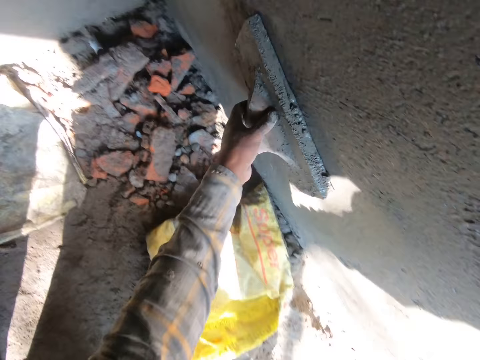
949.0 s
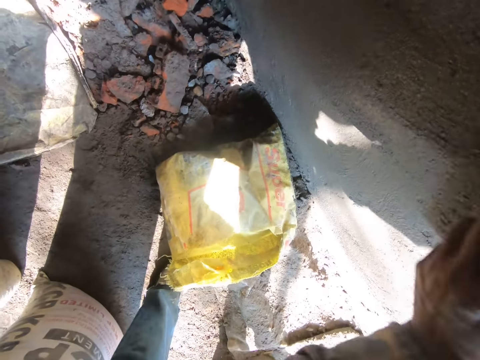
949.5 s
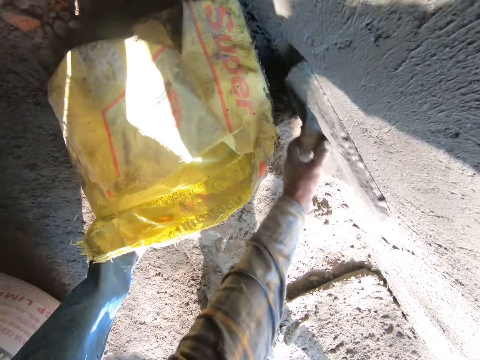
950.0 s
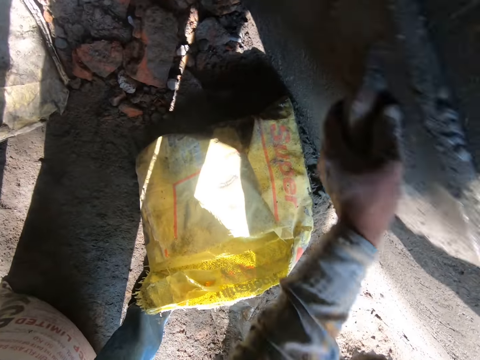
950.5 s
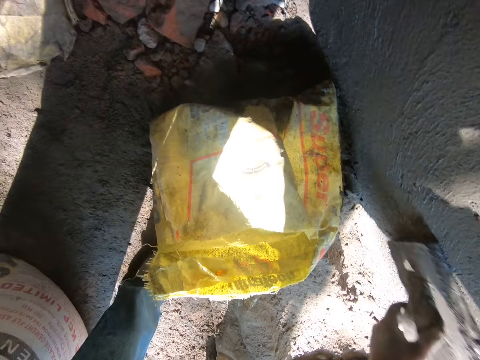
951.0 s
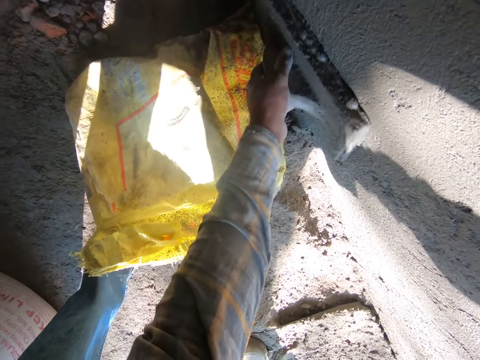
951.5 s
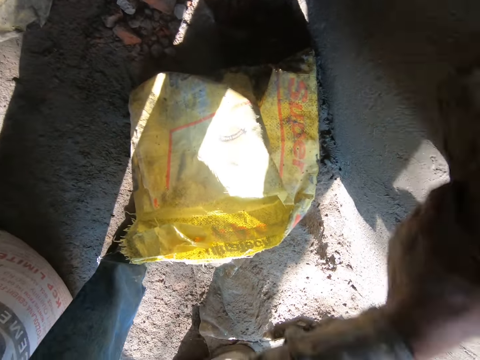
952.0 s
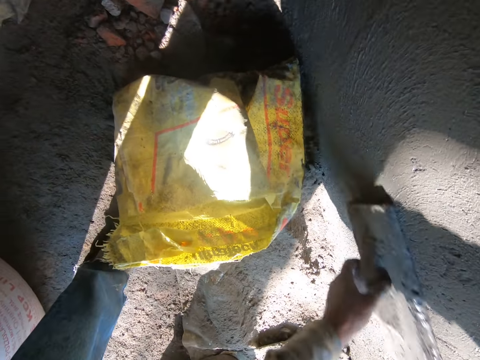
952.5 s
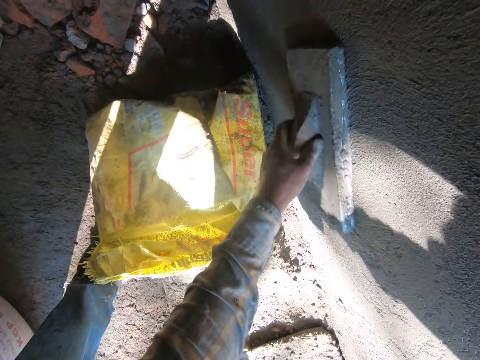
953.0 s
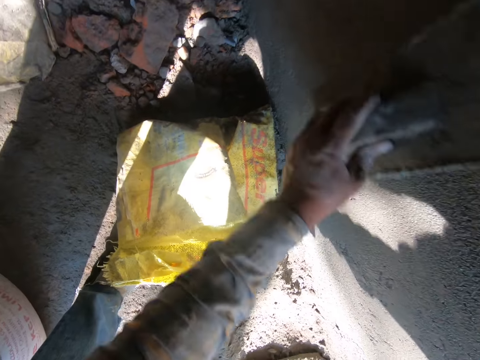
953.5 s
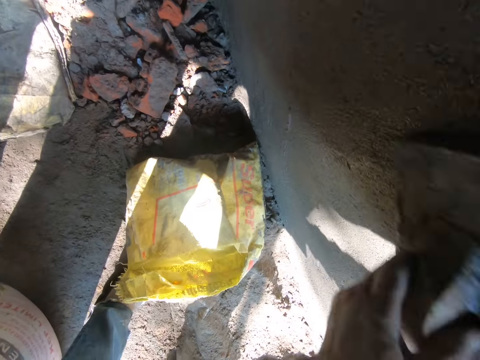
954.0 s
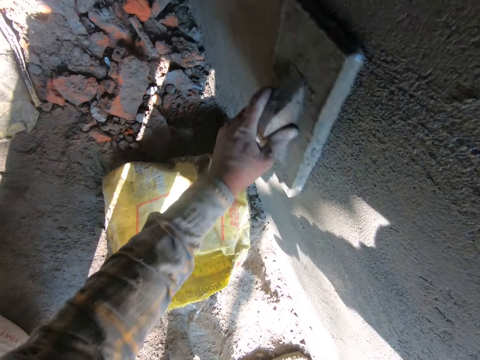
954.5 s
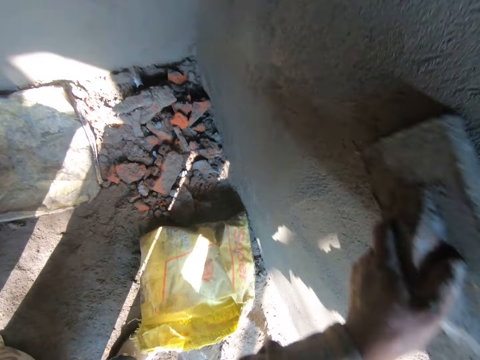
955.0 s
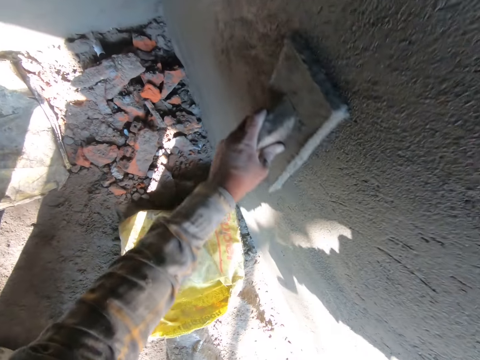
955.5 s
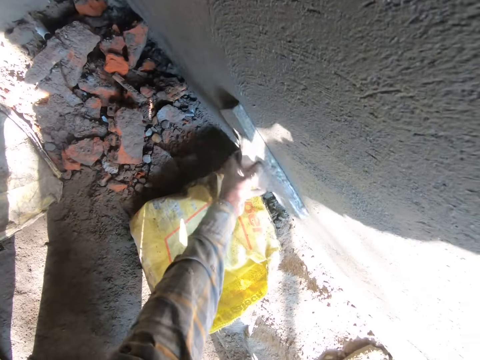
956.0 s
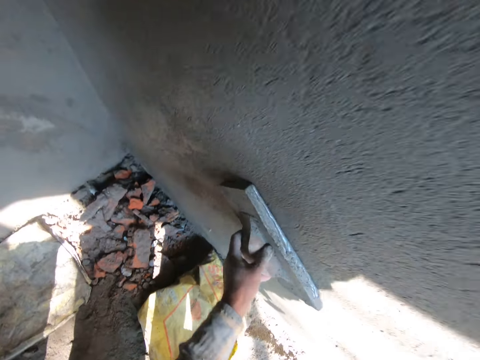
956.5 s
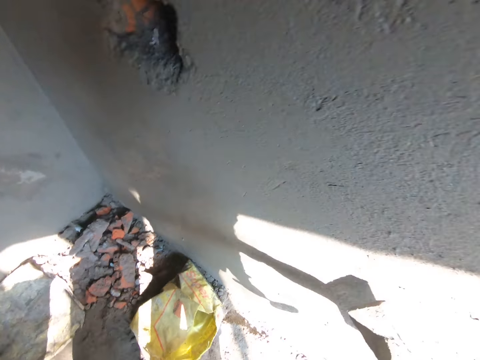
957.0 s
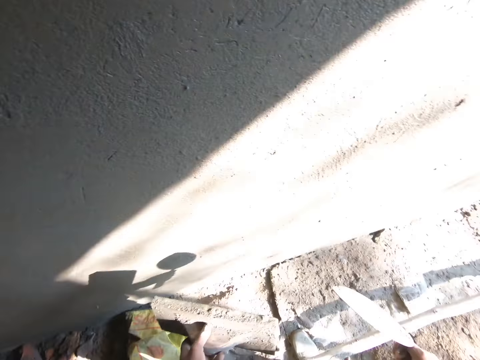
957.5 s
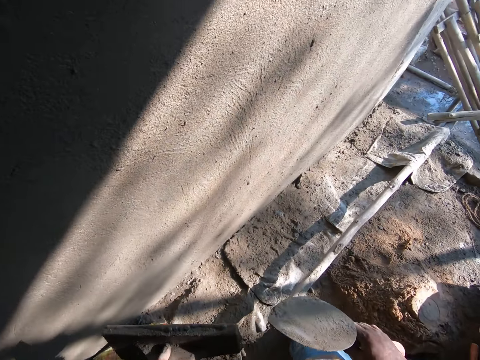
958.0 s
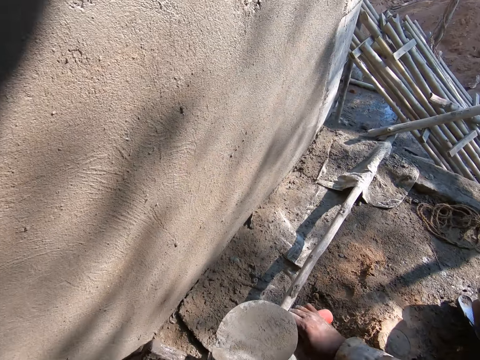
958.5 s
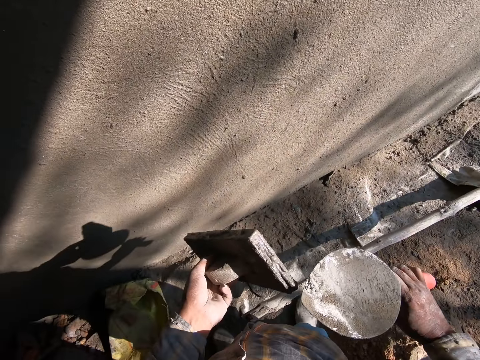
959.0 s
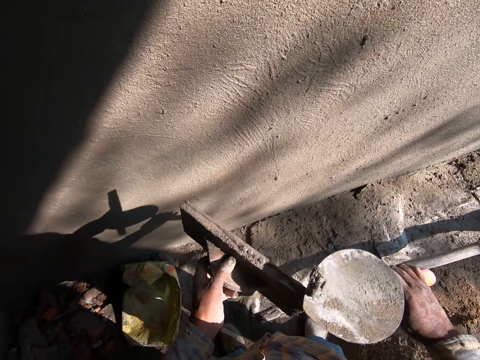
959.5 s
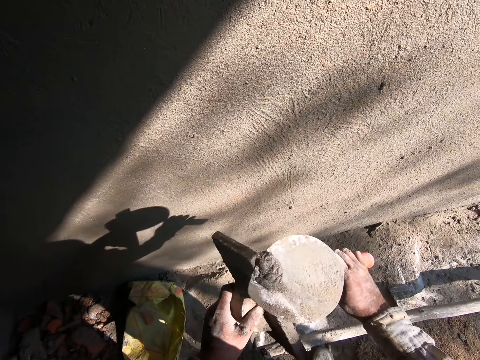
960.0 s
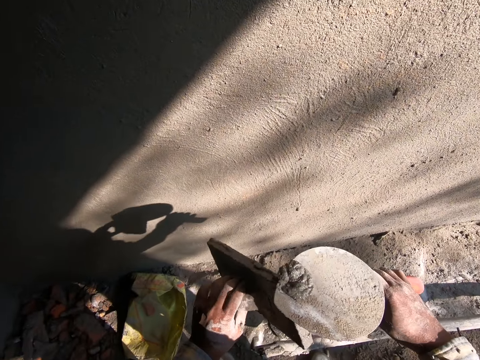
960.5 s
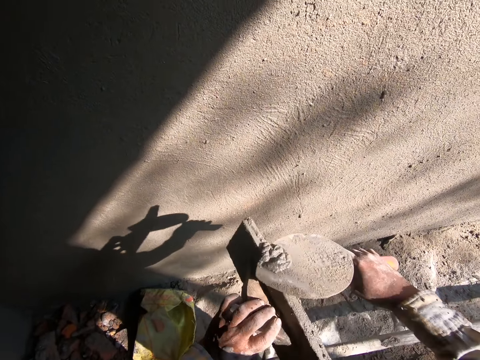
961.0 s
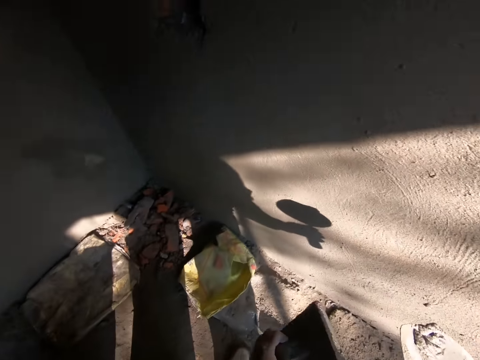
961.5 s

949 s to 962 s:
The camera wearer pauses. They turn around. They scrape cement from the plastering trowel with the bricklaying trowel.

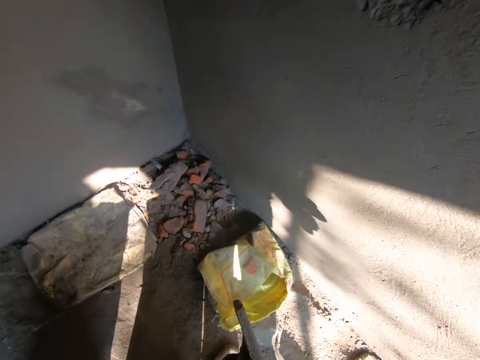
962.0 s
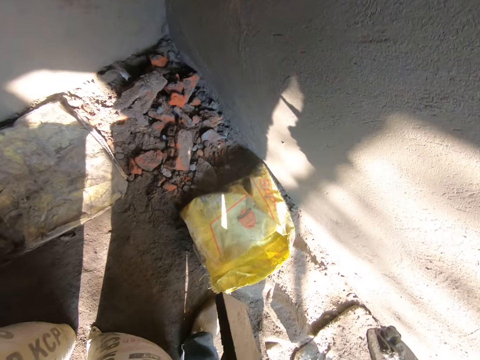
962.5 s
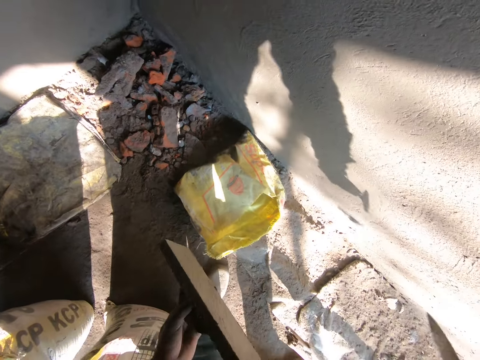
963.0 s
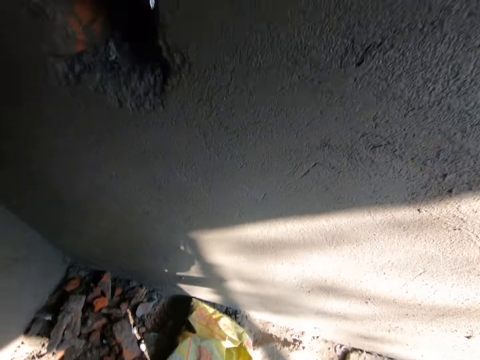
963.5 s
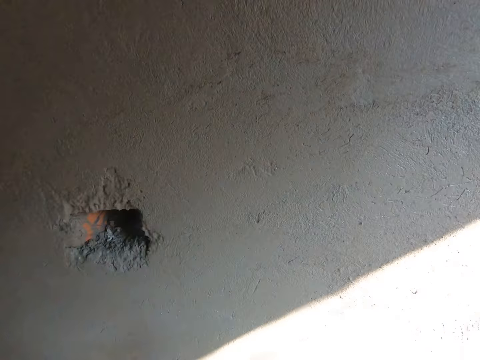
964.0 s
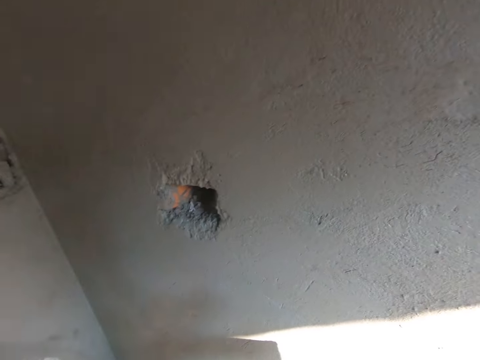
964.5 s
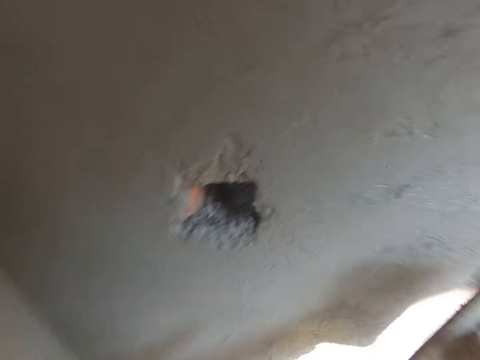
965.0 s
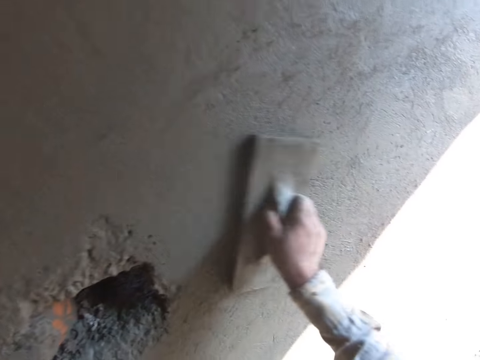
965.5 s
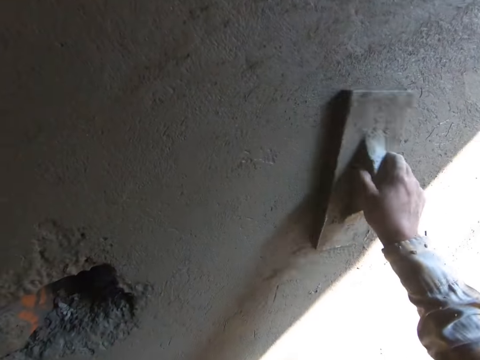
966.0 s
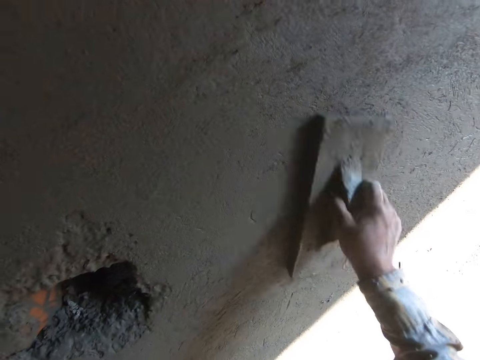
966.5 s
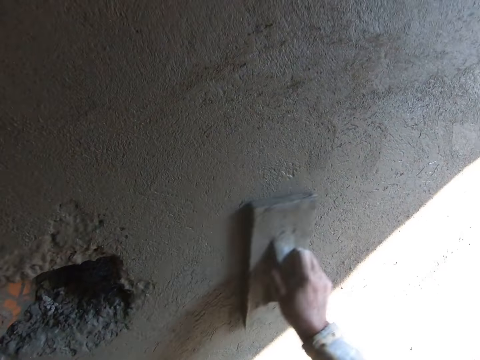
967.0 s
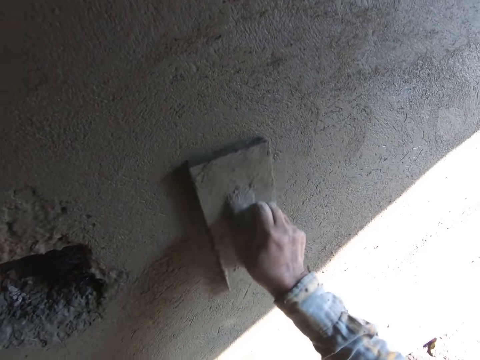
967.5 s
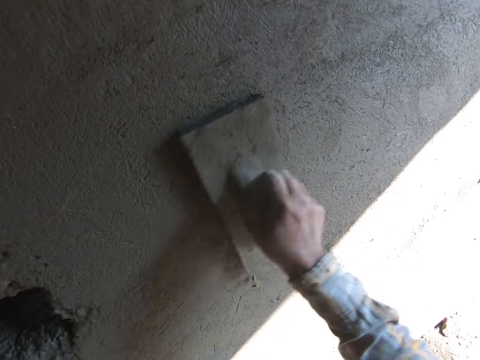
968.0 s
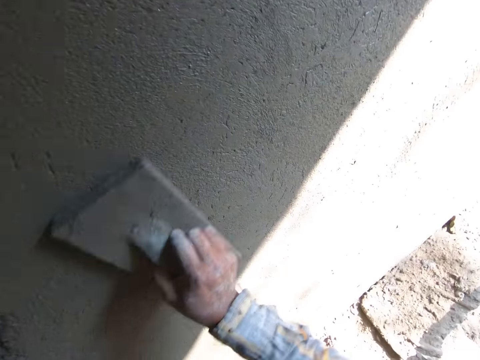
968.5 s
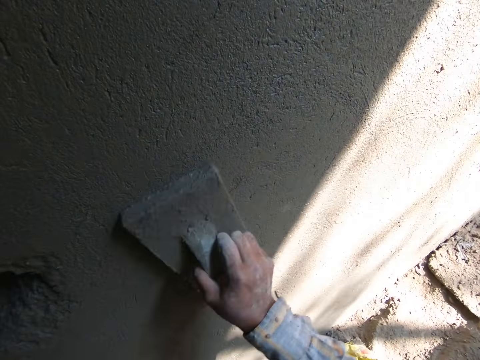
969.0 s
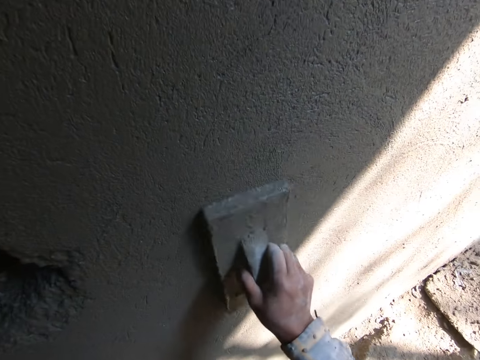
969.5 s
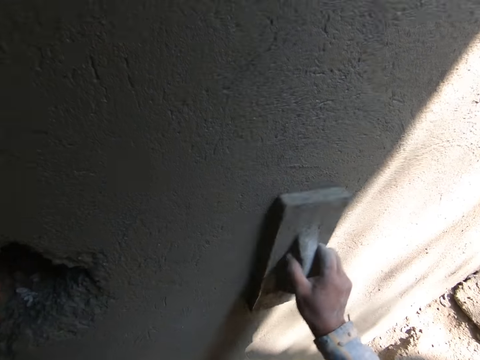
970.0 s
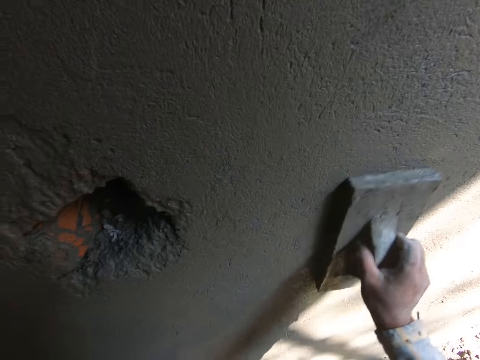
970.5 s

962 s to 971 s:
The camera wearer throws the cement on the ground. They smoothen the wall with the plastering trowel.

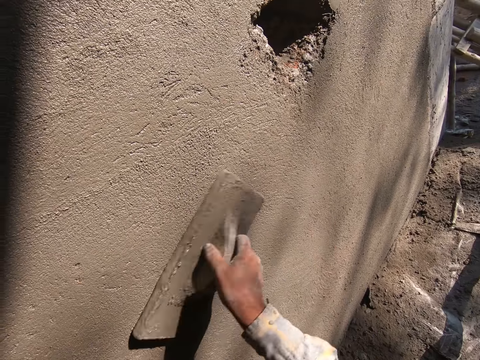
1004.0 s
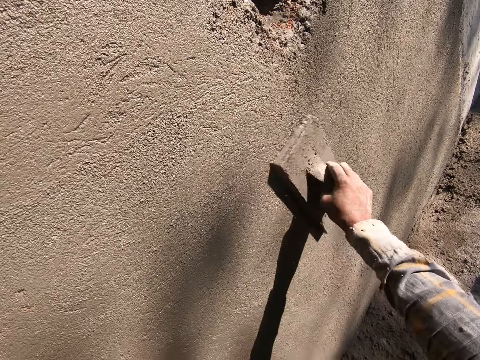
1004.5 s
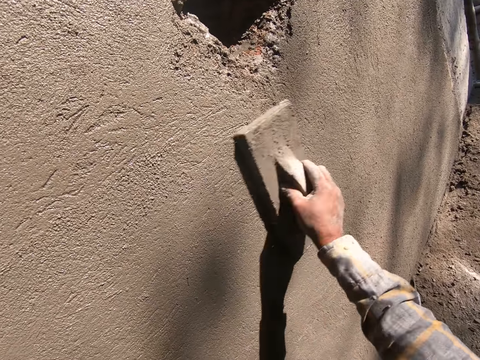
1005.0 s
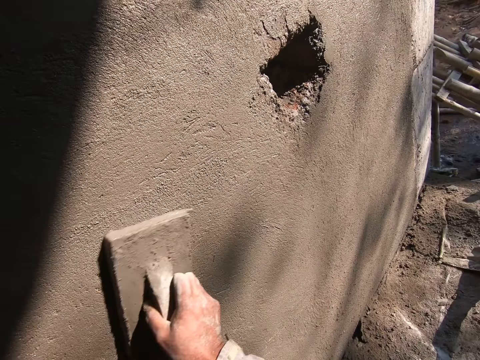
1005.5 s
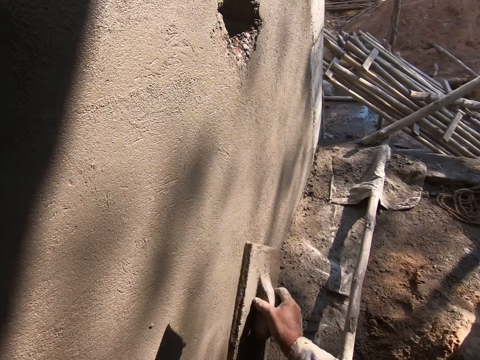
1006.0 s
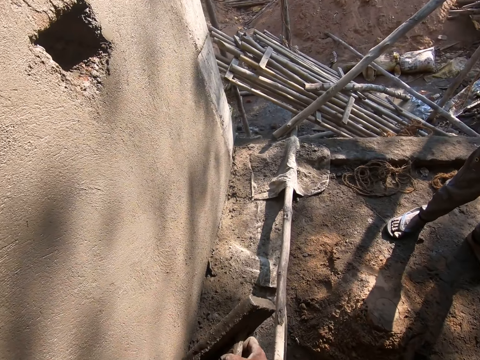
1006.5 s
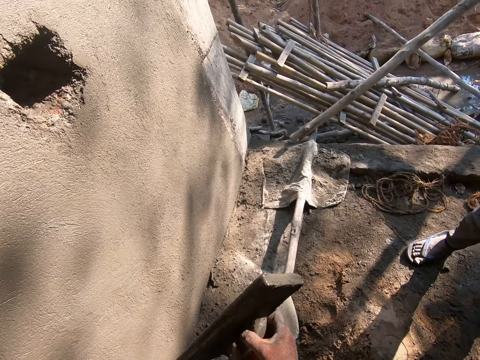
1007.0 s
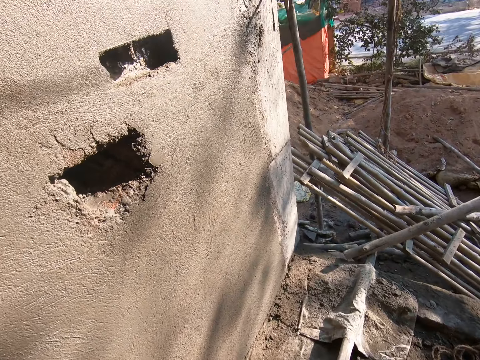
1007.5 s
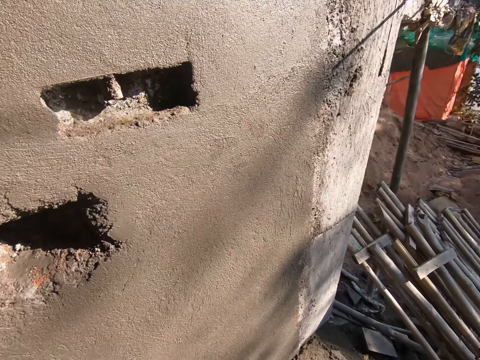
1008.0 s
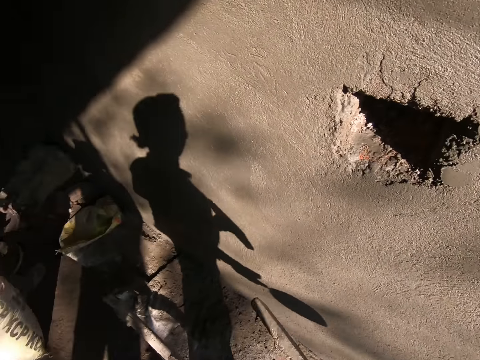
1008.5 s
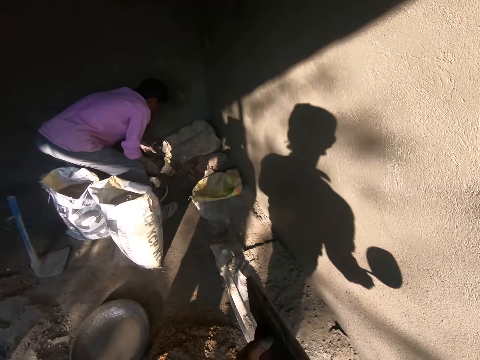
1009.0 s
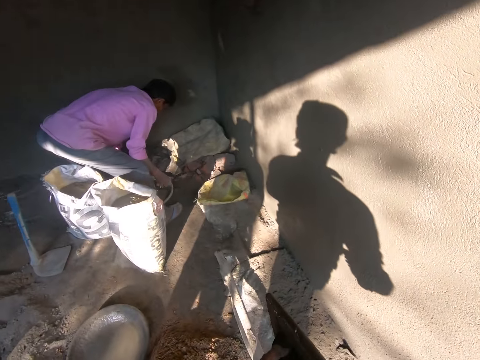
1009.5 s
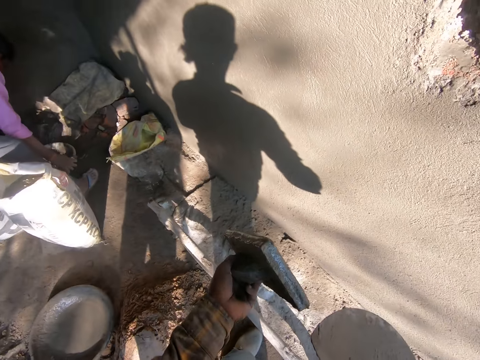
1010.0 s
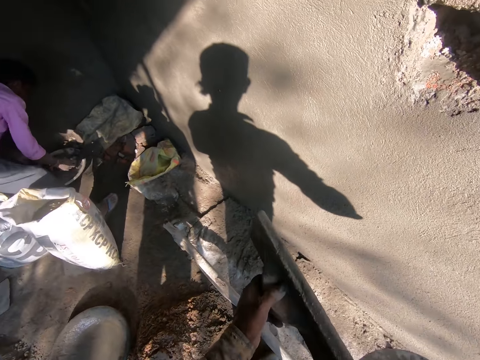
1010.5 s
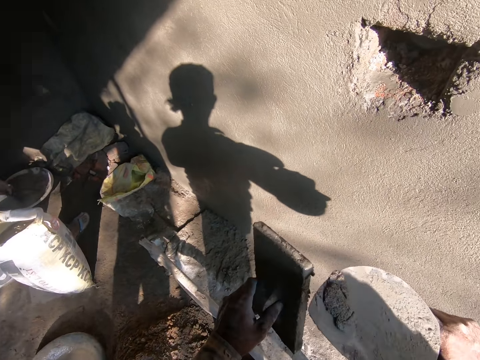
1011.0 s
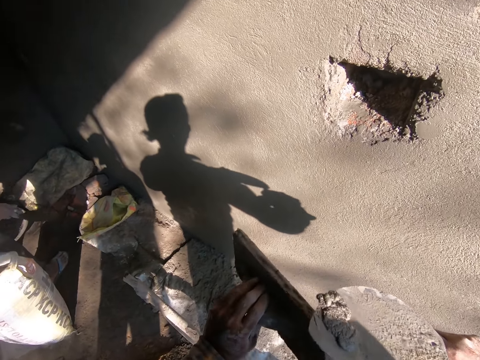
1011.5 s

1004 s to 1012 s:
The camera wearer pauses. They hold the wood float. A man adjusts a pan of cement on the ground. The man touches the cement basin. The camera wearer scrapes cement from the plastering trowel with the bricklaying trowel.
